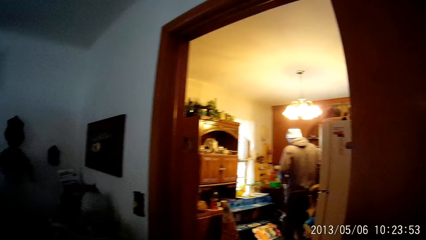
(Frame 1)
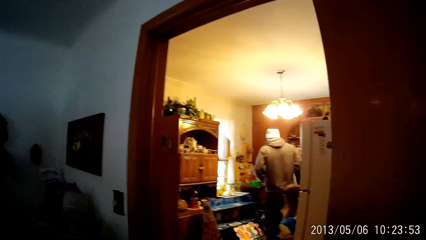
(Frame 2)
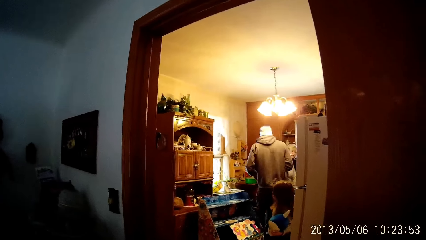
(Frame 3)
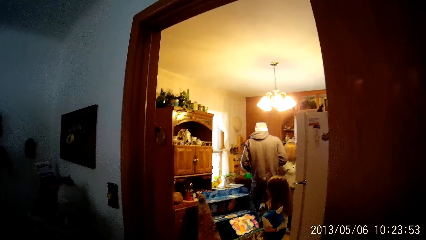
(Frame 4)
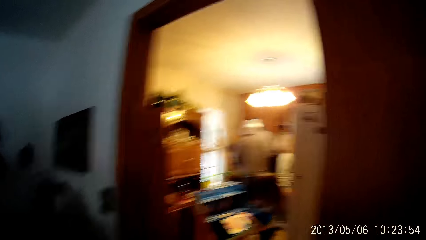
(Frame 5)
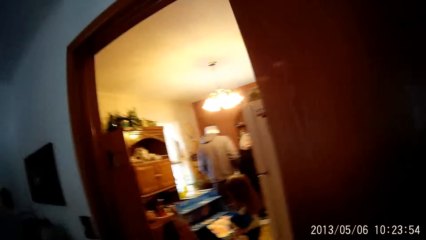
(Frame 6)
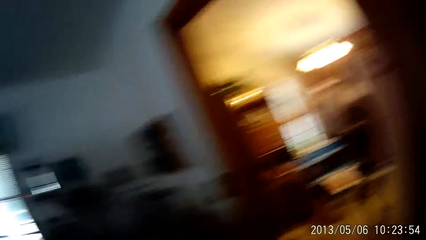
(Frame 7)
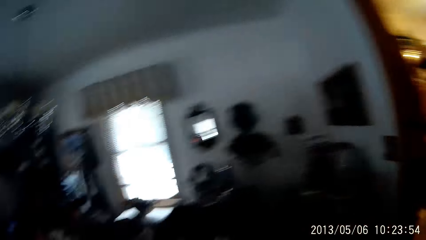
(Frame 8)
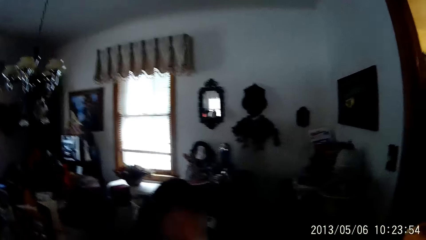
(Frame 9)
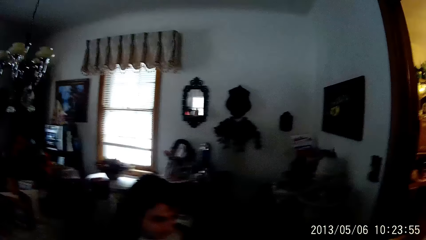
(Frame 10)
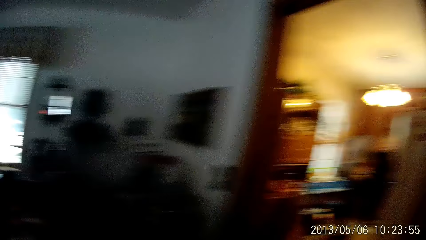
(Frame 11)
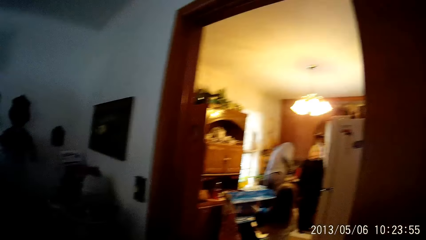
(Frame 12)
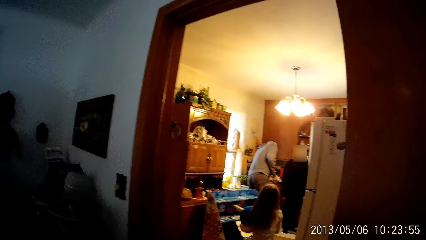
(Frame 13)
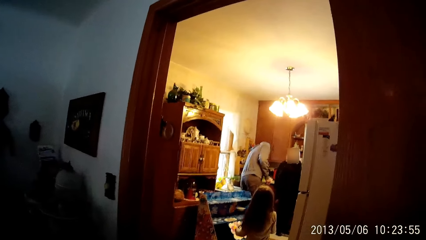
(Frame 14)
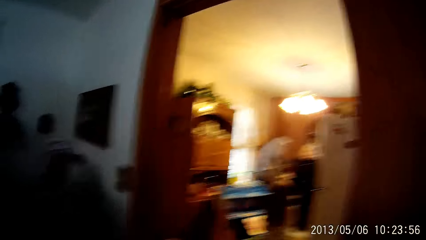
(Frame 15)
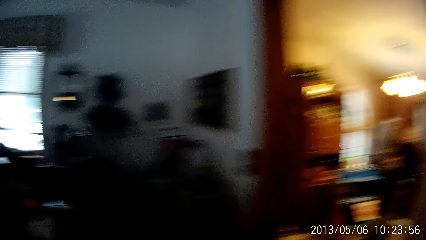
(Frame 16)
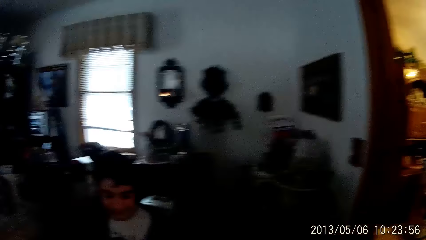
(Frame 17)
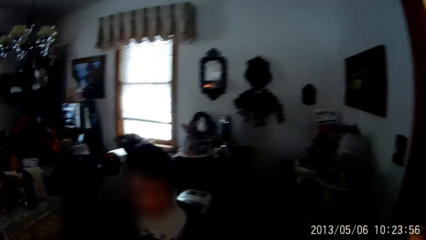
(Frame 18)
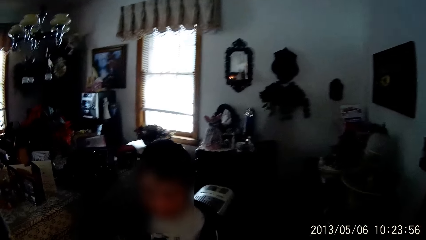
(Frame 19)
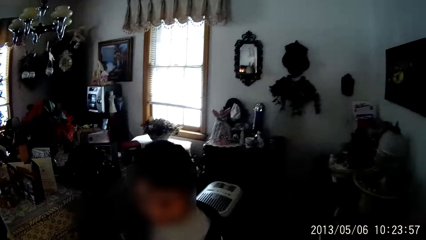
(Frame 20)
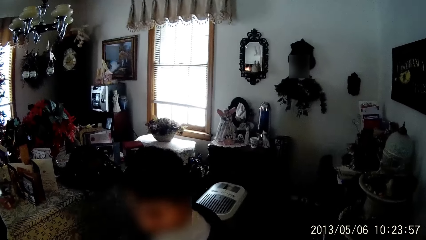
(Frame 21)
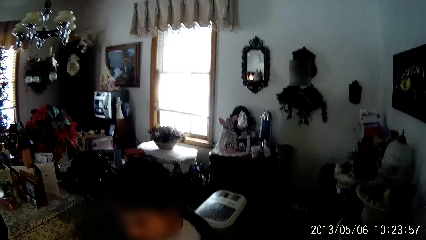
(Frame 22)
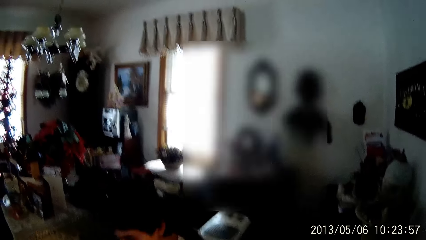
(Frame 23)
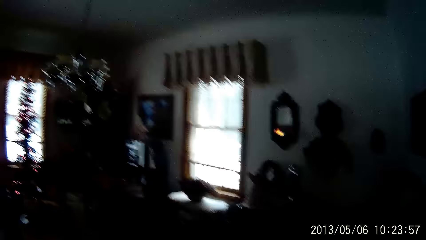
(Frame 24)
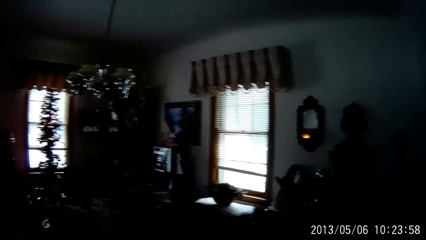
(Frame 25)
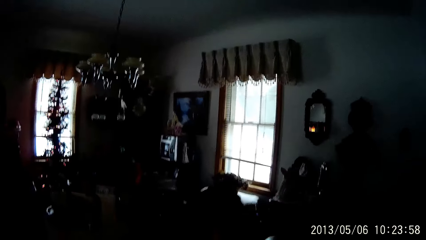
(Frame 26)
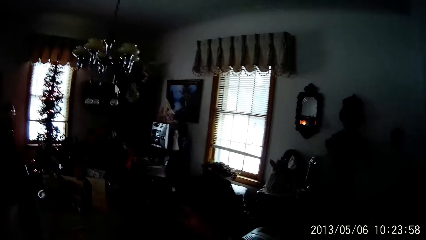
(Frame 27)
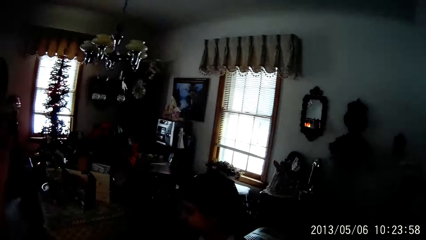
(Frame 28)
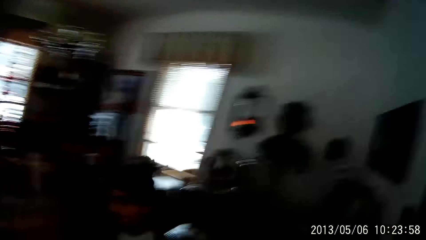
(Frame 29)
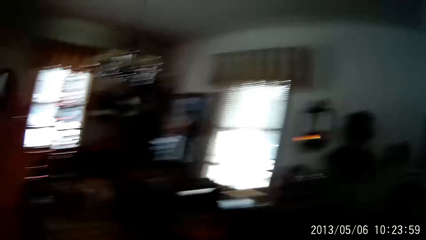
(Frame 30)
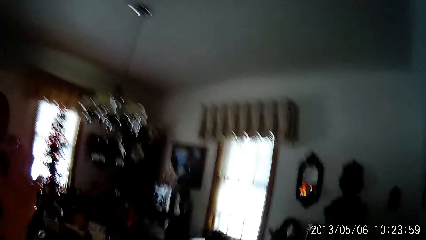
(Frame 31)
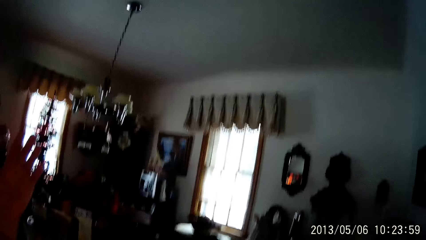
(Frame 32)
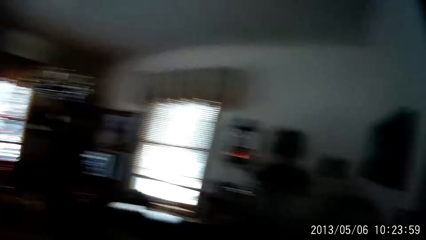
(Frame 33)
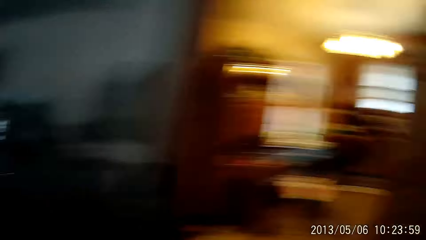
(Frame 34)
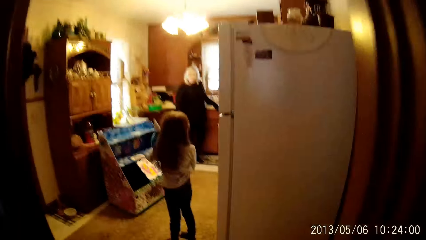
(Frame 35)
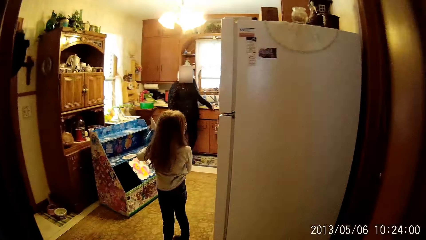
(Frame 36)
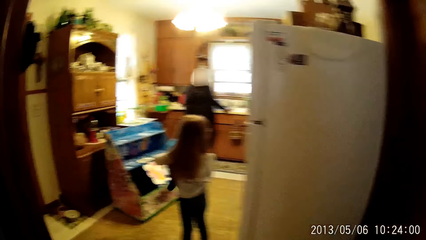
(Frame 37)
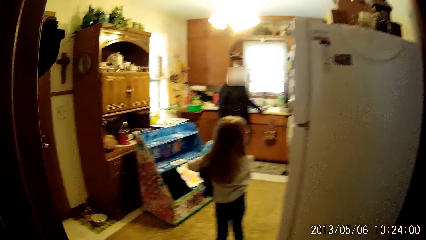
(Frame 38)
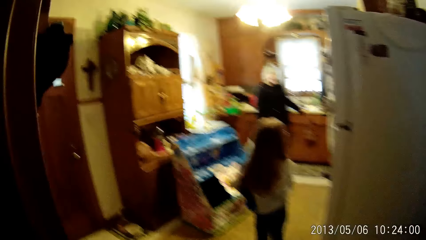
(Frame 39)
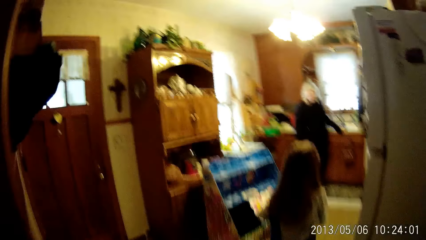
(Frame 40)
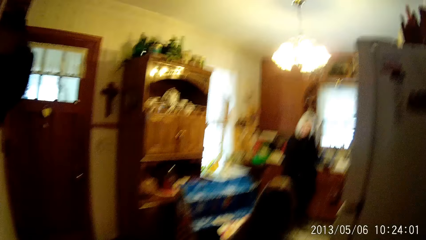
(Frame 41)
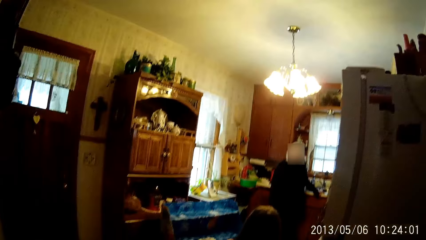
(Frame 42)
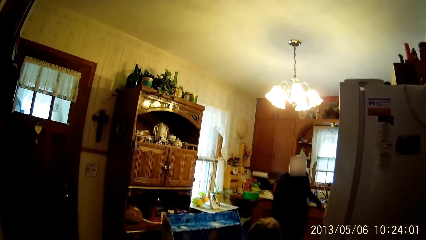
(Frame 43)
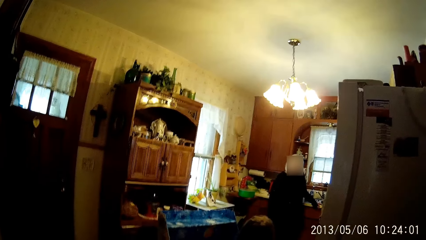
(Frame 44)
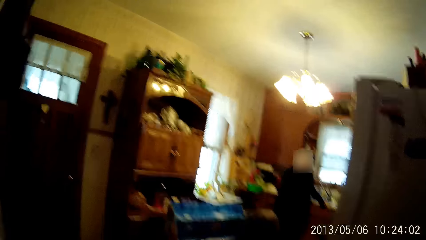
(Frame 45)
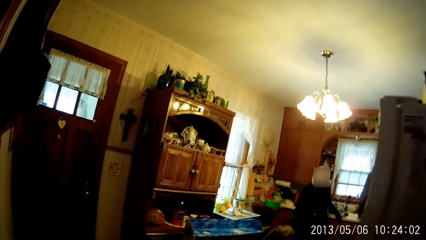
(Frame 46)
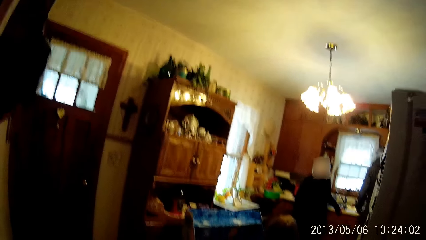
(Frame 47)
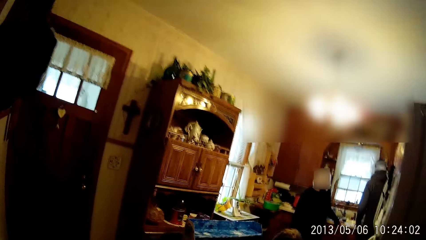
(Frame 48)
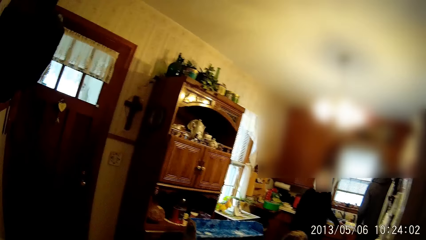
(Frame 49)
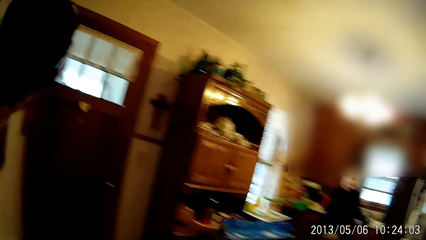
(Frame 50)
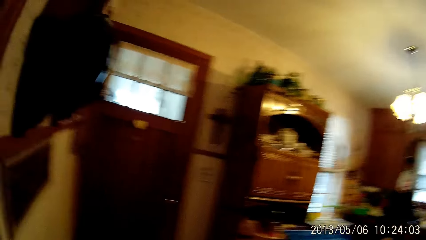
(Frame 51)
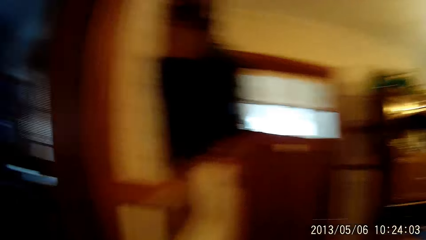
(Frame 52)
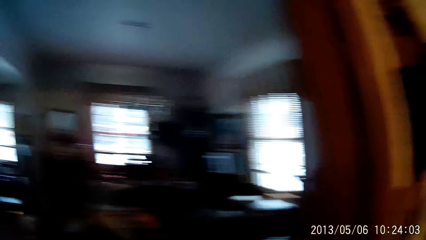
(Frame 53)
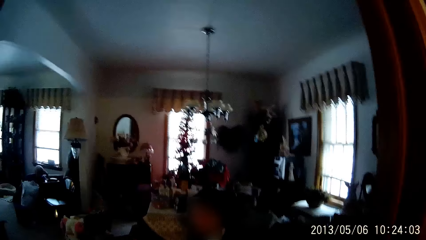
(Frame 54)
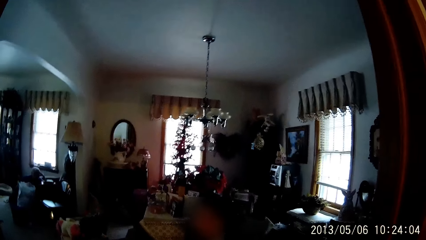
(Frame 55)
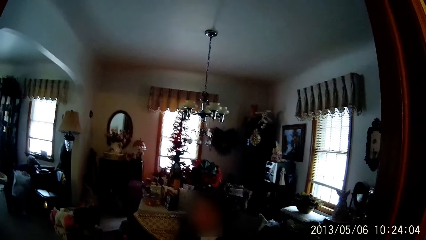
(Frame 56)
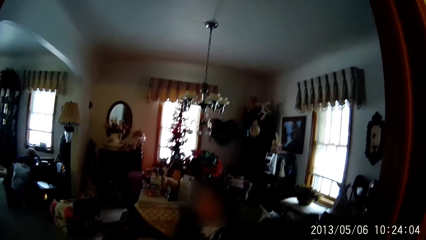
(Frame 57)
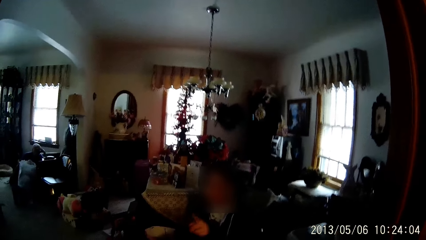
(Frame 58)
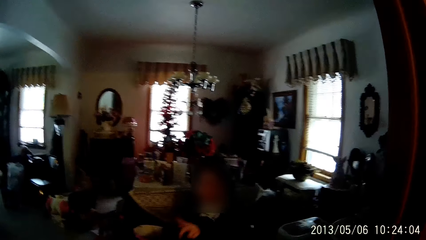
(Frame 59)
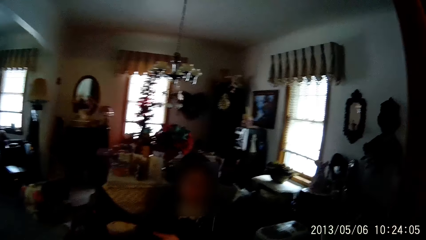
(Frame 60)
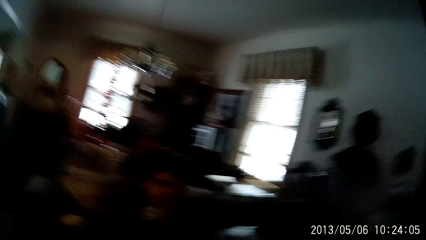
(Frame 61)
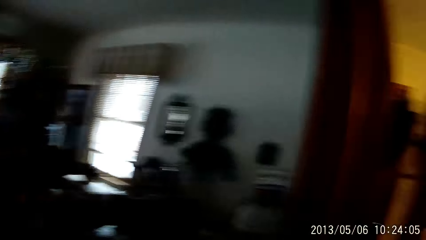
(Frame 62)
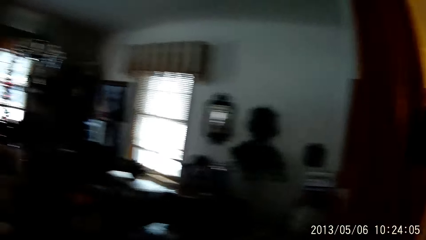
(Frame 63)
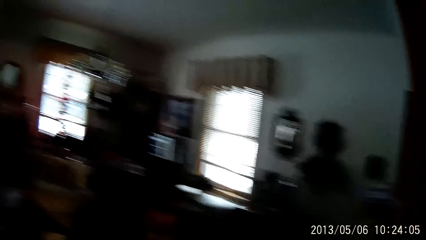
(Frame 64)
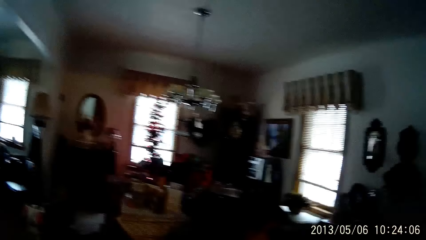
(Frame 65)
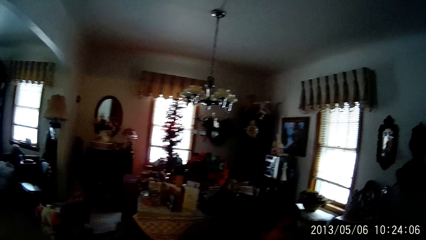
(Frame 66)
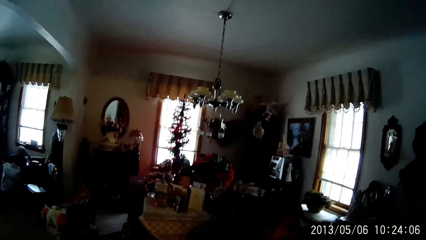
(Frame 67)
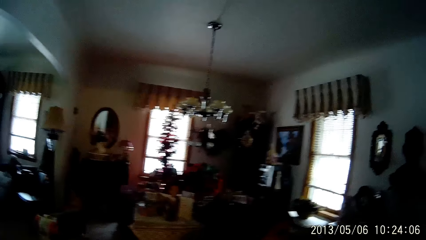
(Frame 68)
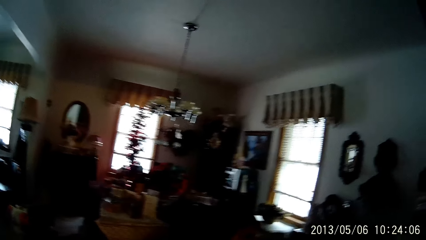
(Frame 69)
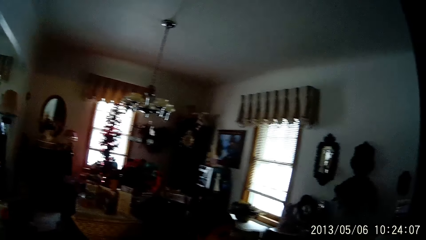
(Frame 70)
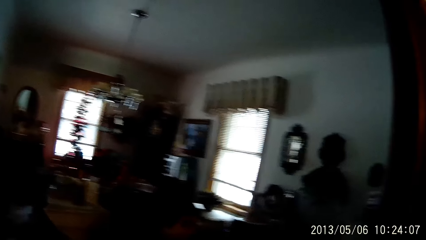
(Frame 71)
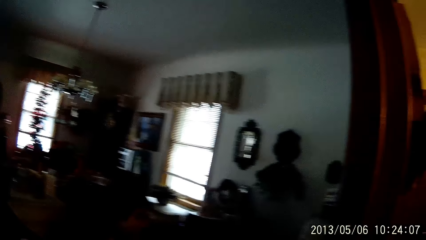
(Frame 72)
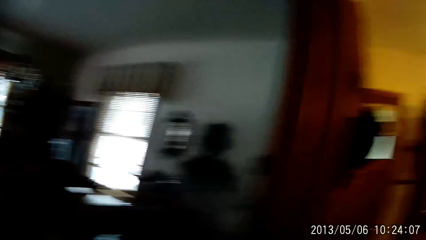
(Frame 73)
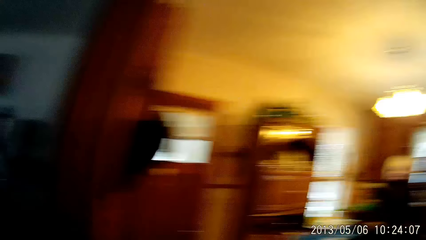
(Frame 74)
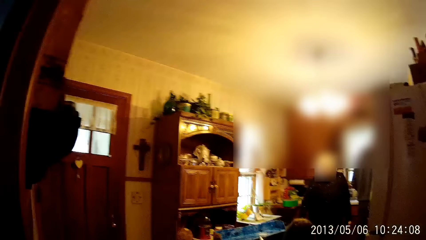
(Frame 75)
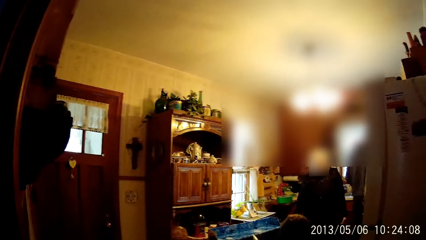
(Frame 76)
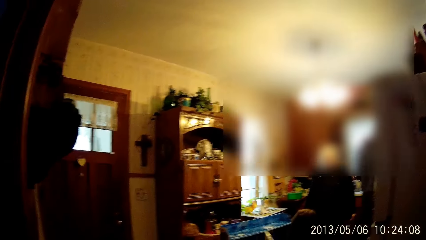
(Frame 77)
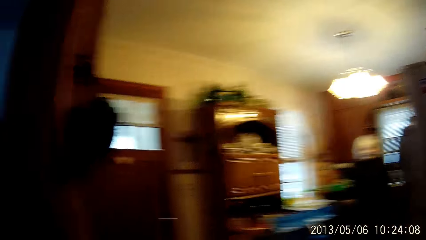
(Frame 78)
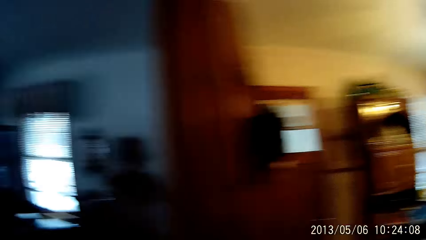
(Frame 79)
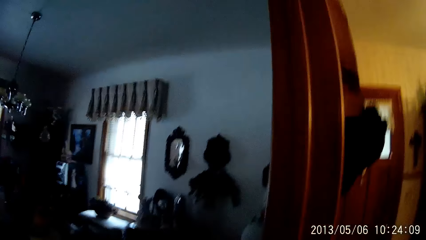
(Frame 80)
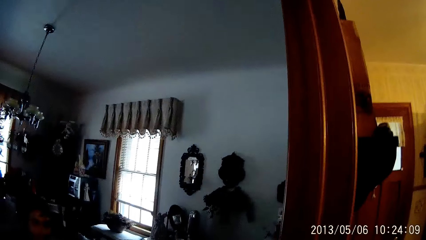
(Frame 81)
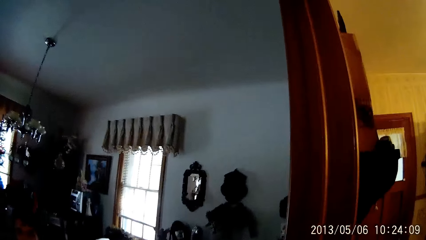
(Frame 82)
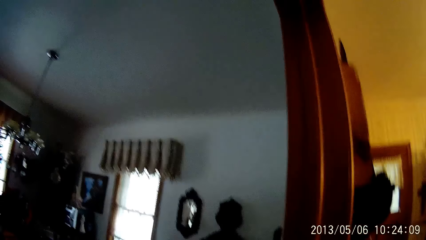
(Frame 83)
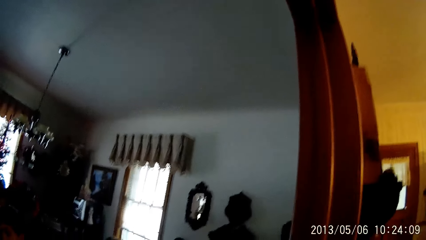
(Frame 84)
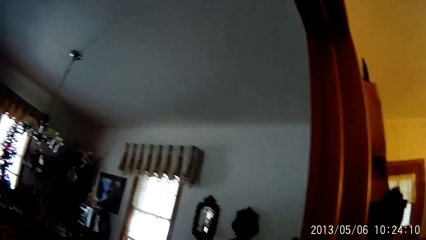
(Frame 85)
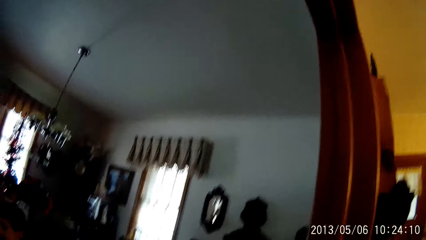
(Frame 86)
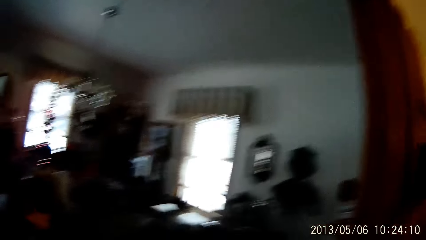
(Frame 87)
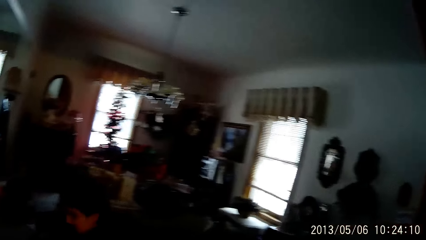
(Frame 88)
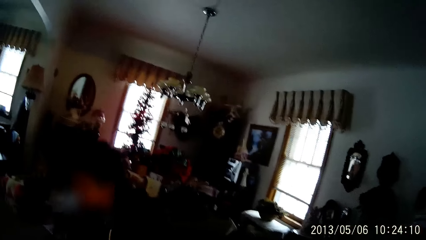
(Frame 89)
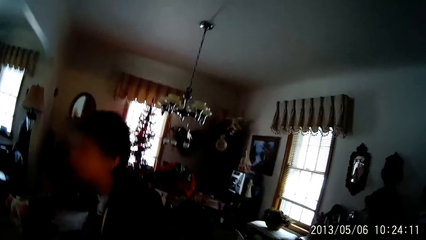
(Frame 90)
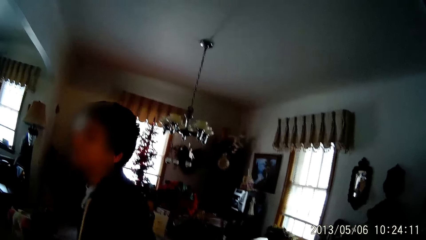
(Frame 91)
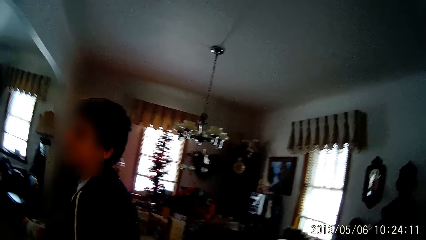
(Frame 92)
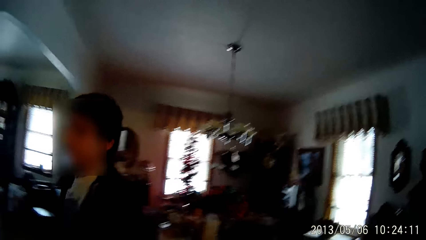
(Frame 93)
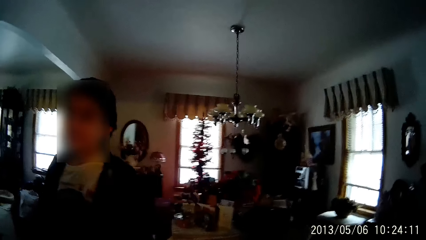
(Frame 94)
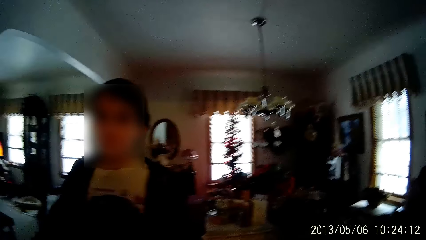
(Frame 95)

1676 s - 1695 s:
The camera wearer moves forward. They look around. The girl carries a doll on her body. The camera wearer steps into a kitchen. They turn and look around.
